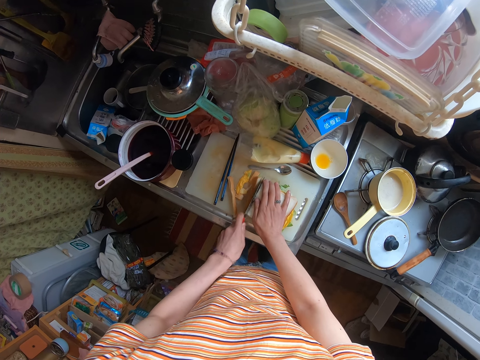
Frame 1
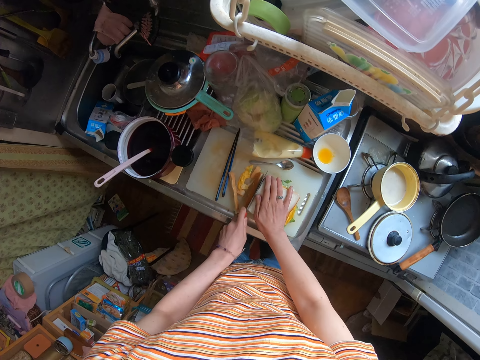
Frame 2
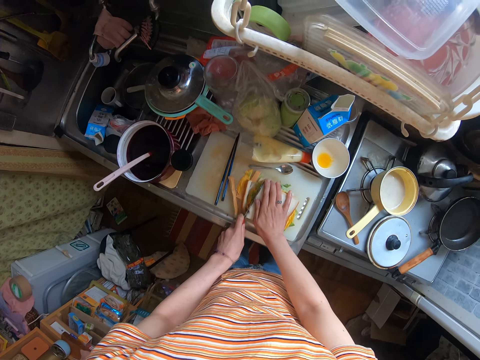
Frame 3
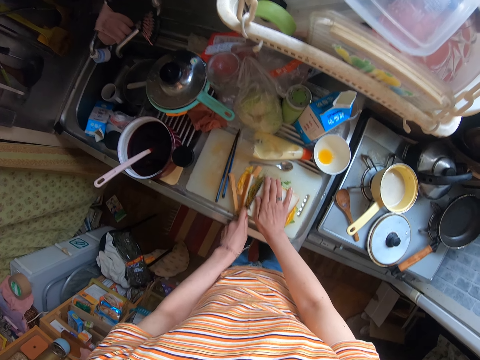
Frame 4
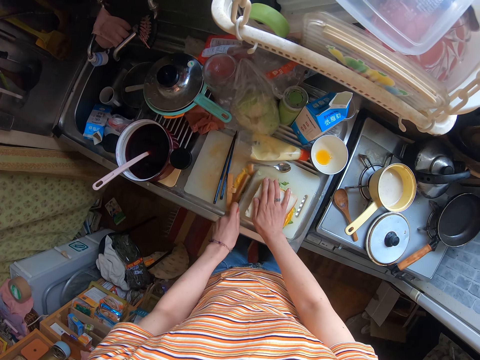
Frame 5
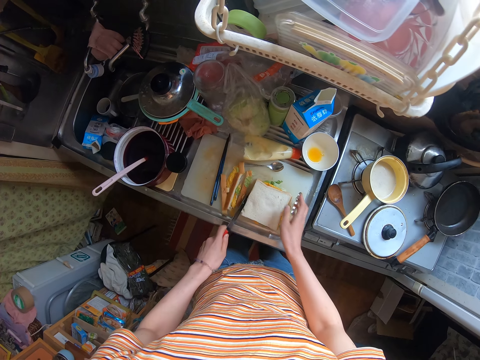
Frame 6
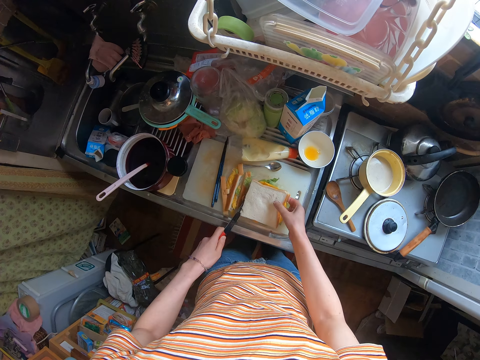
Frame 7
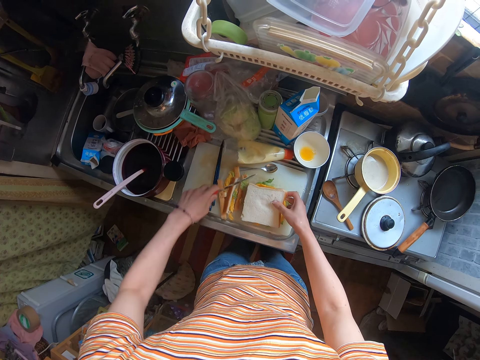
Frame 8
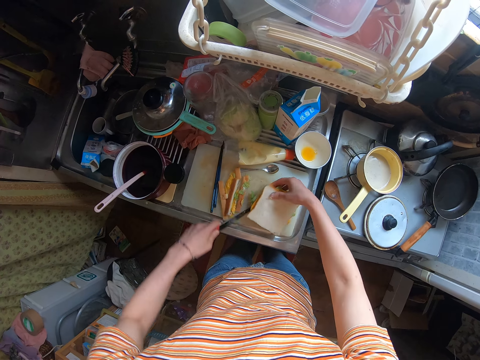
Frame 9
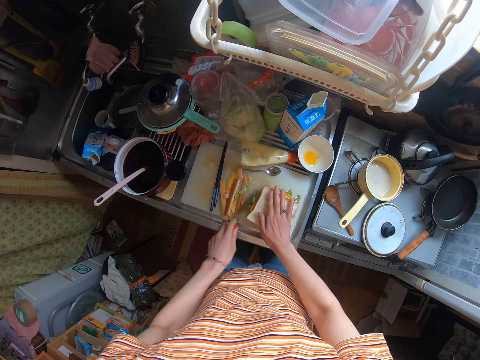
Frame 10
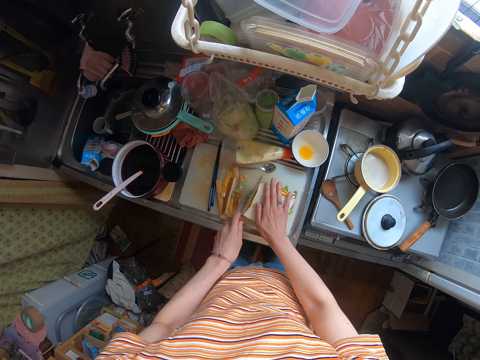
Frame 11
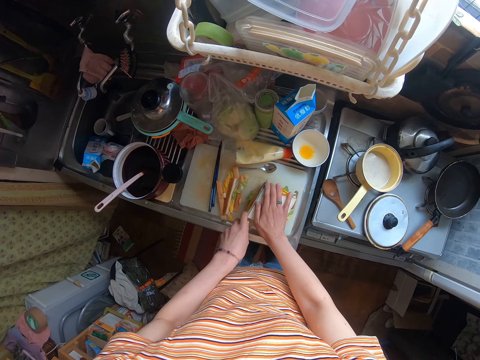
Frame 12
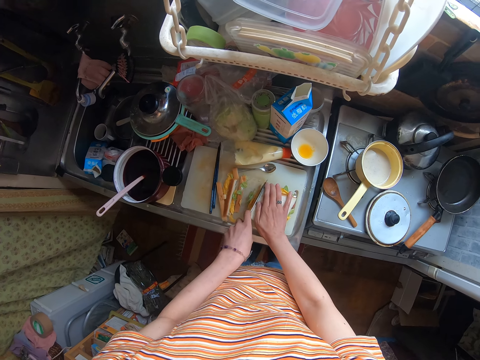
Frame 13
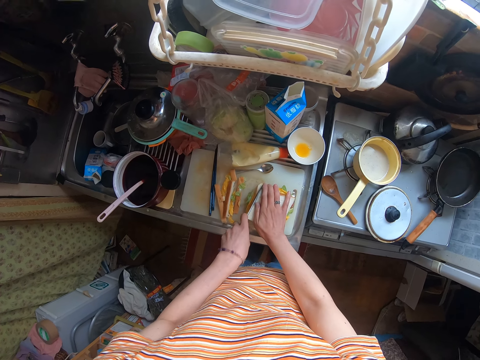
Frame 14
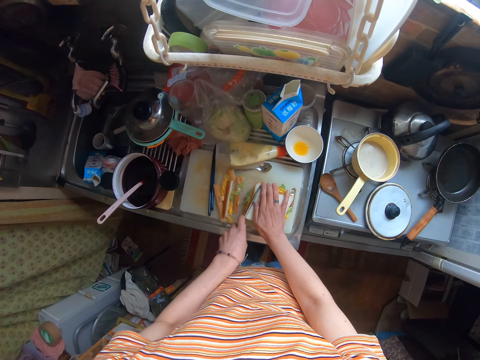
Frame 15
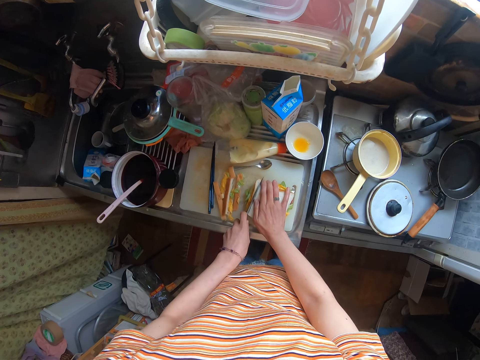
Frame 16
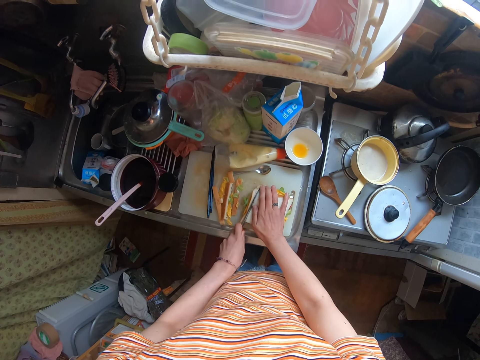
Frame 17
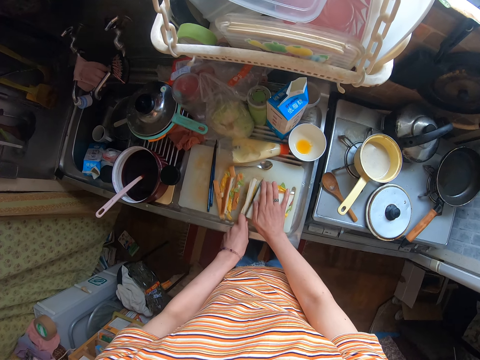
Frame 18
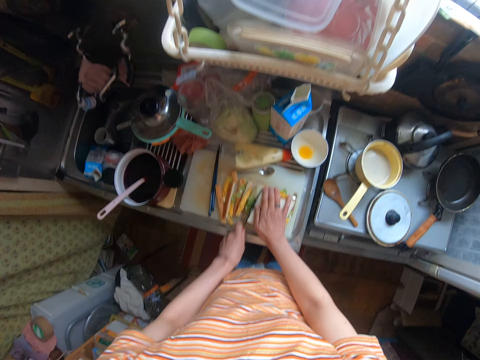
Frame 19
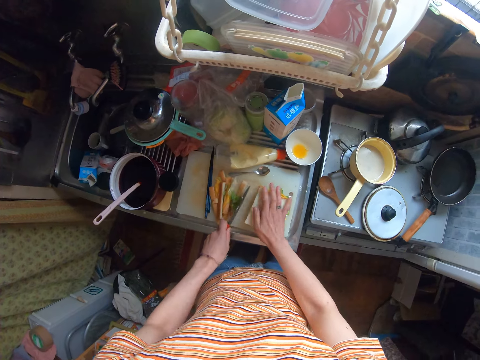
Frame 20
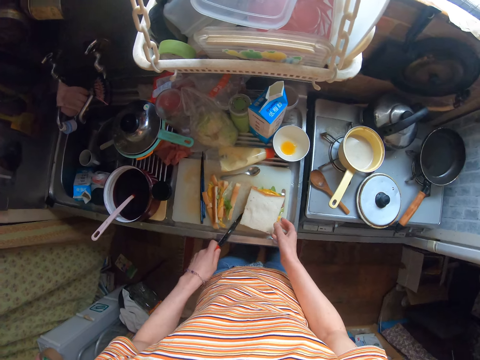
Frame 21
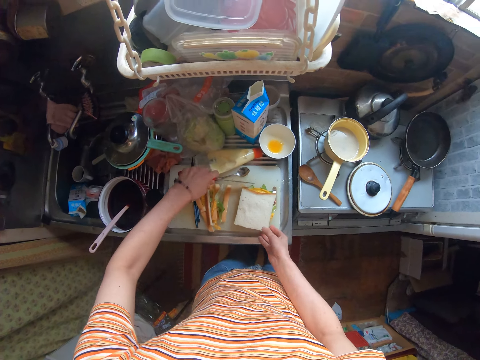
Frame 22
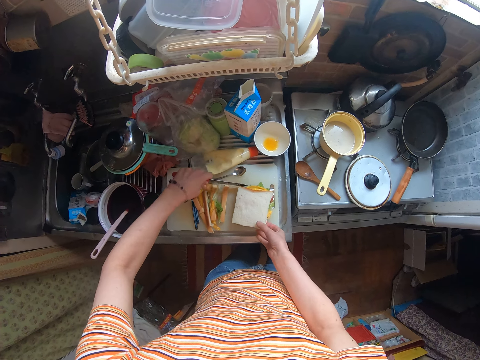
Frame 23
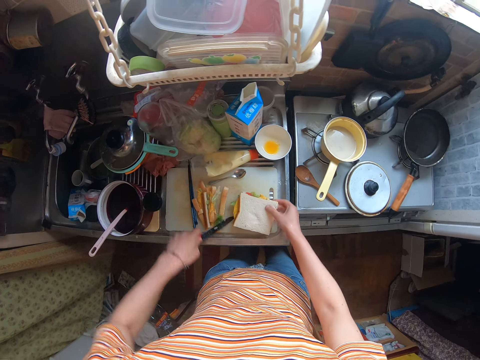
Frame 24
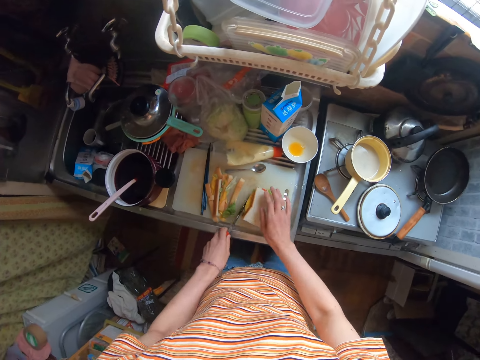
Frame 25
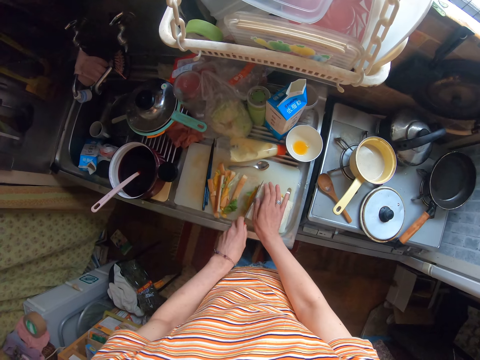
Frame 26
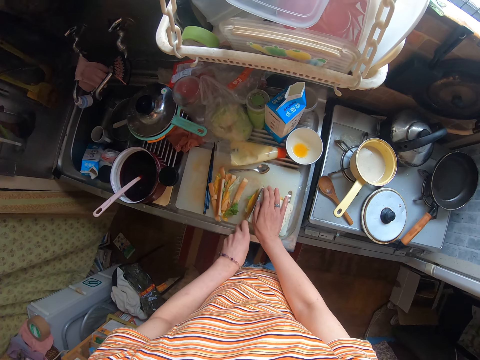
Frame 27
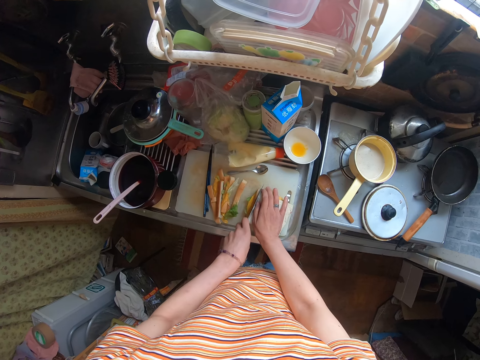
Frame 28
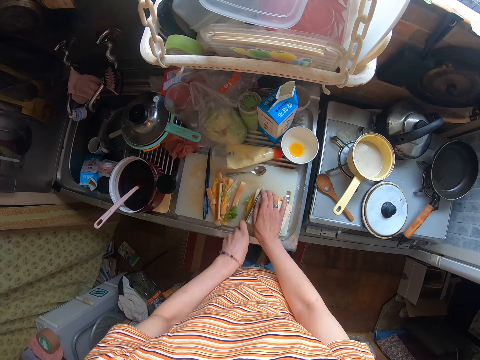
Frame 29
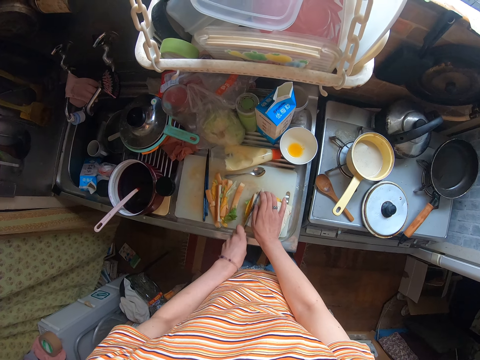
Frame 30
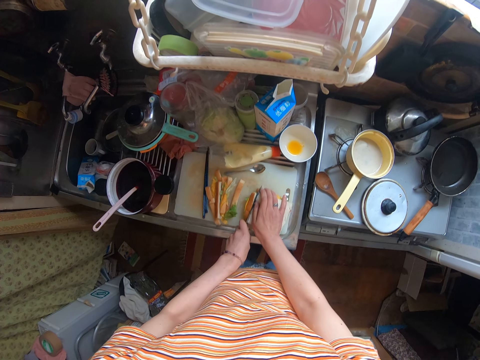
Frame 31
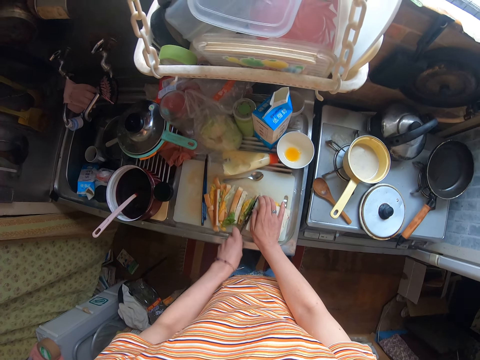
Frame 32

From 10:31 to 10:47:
The camera wearer cuts the bread in pieces. They rotate the bread. They cut another side of the bread. They rotate the bread. They cut a side of the bread.

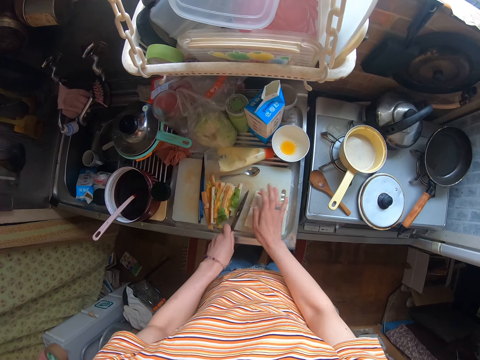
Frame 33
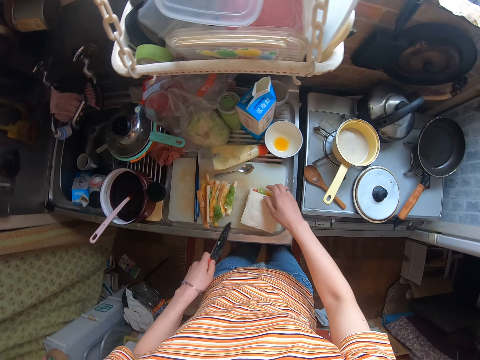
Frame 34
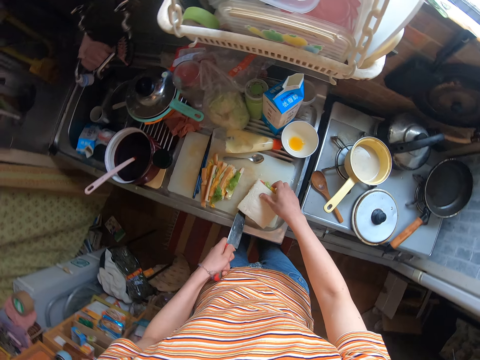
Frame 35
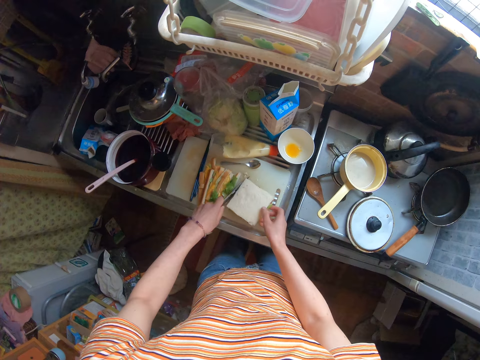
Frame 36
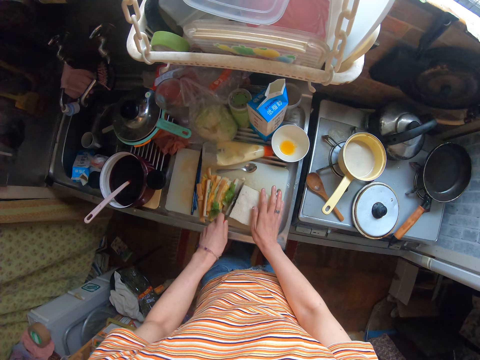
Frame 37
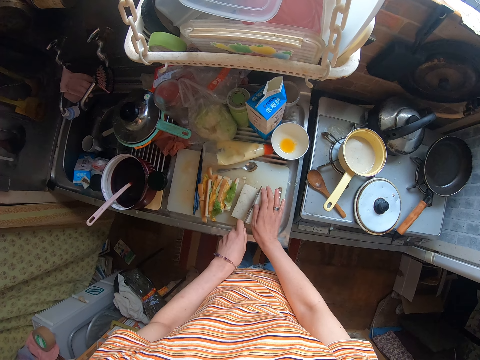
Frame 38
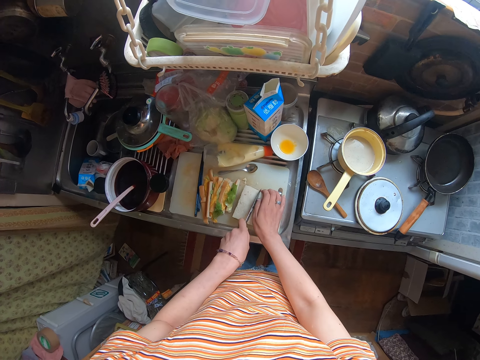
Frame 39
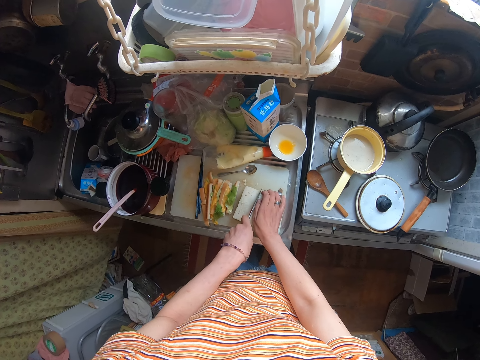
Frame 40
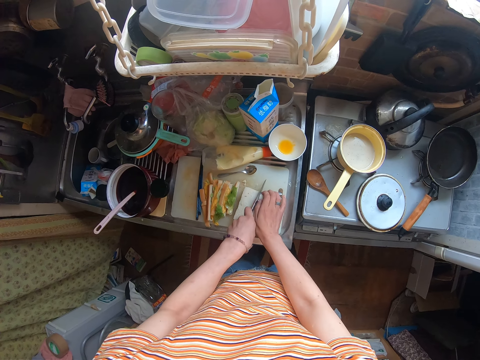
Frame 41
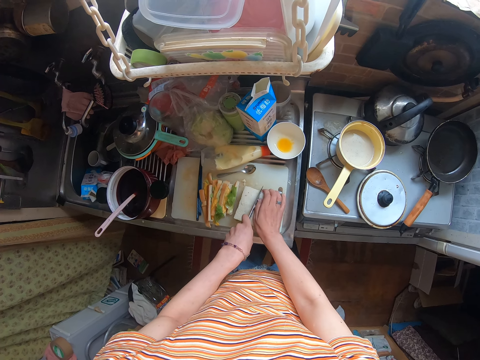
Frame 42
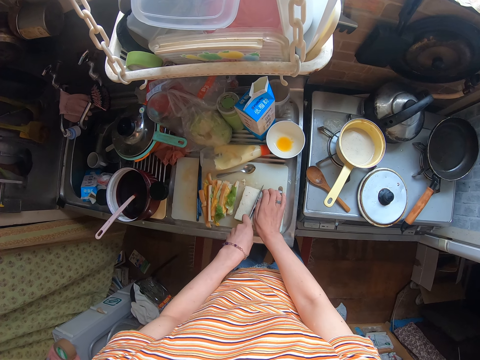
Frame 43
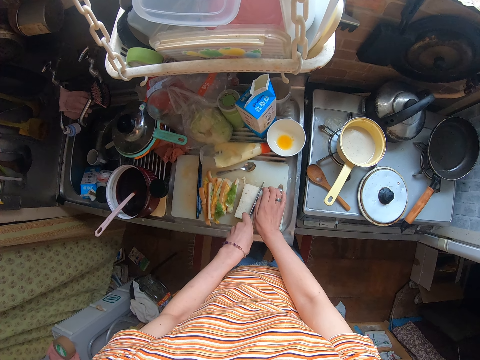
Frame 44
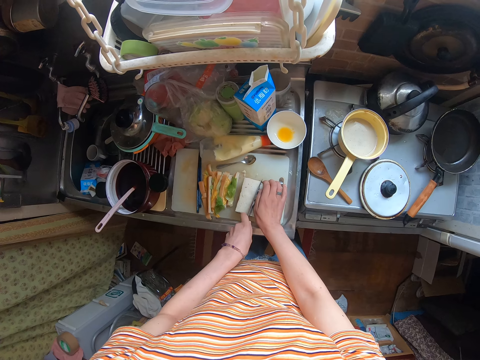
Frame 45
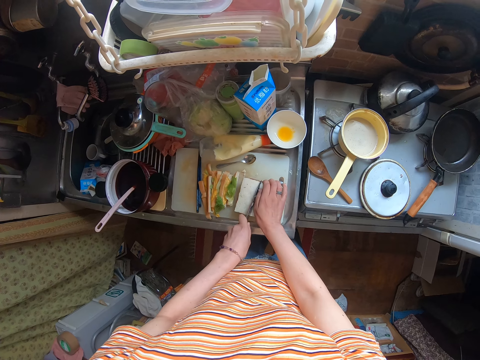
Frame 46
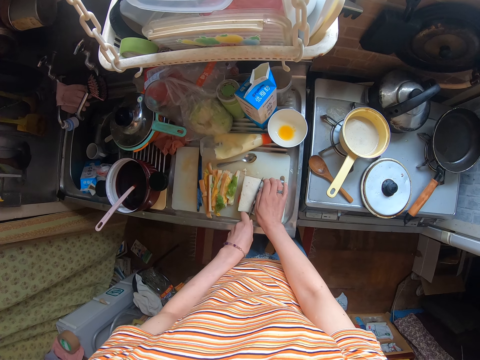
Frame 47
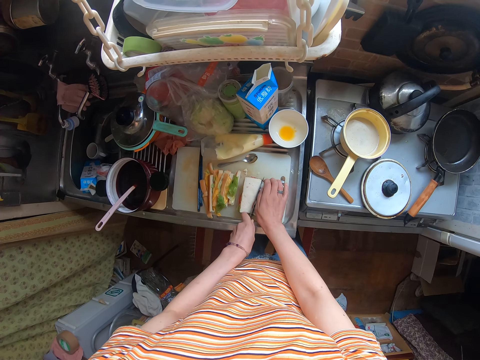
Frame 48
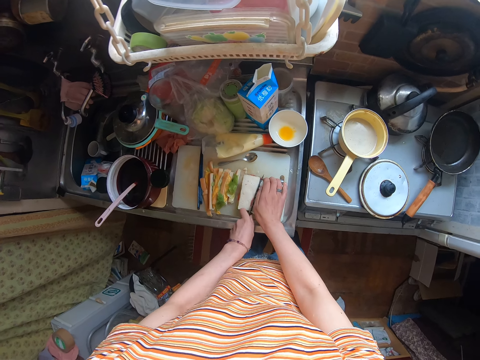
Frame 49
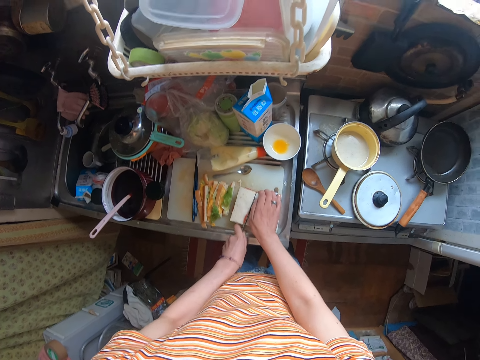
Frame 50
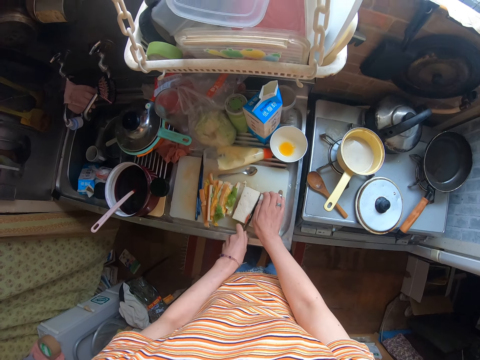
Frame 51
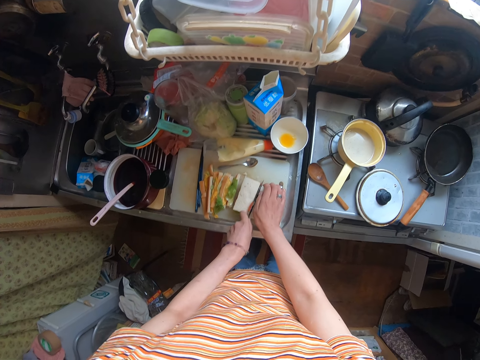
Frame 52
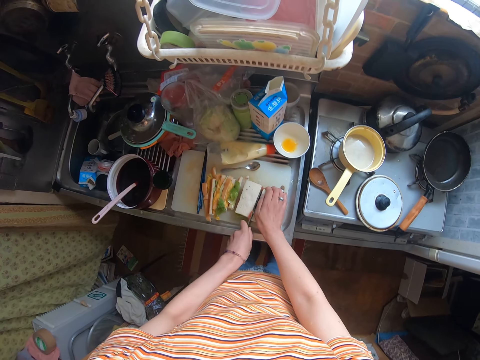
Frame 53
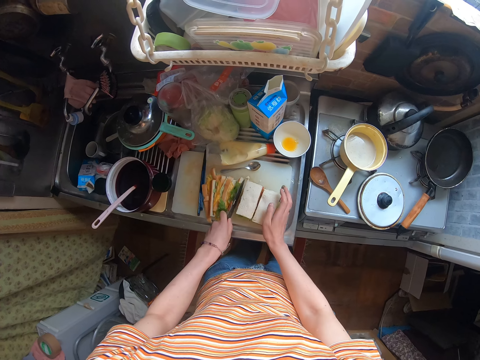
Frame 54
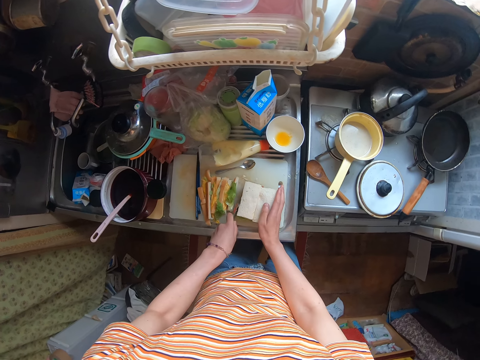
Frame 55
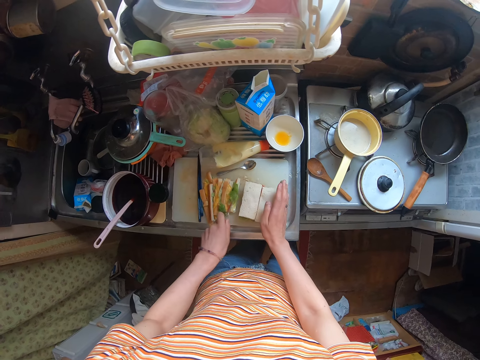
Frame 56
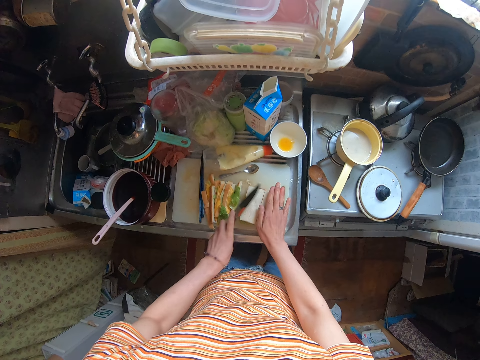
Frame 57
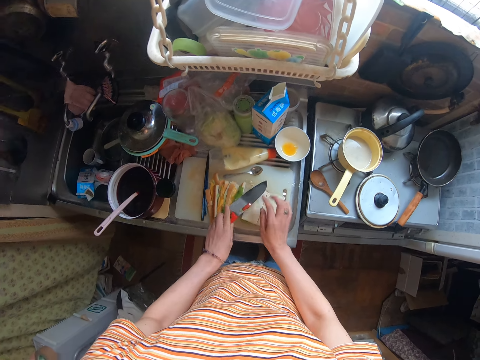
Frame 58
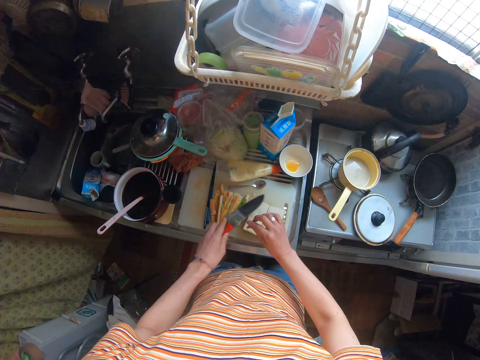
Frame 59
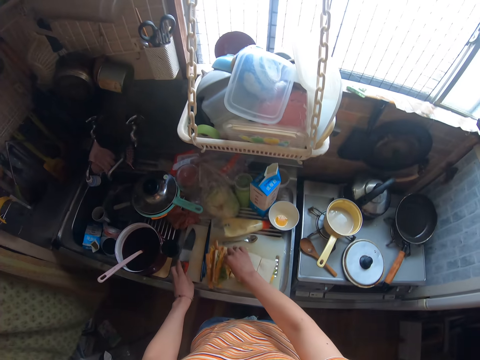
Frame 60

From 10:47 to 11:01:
The camera wearer rotates the bread. They cut the bread in half from the center. They put the bread together. They press the bread.
